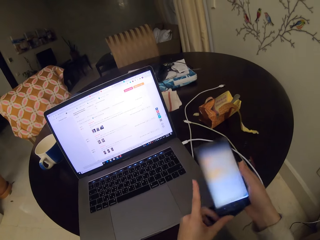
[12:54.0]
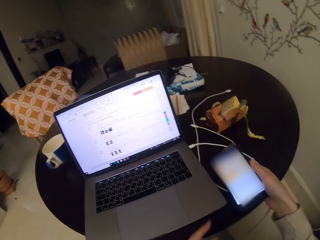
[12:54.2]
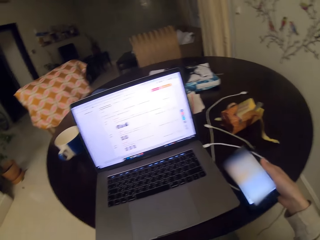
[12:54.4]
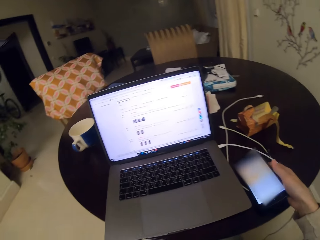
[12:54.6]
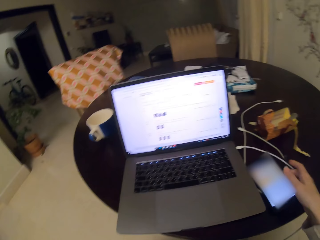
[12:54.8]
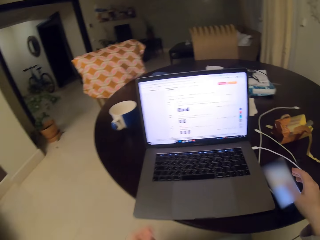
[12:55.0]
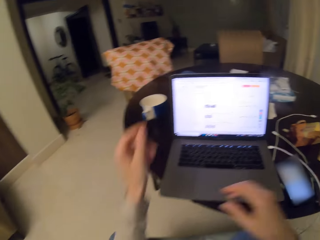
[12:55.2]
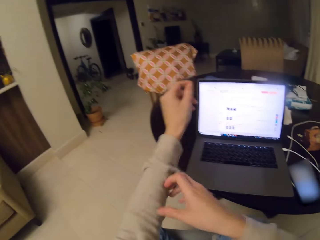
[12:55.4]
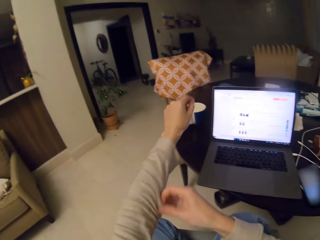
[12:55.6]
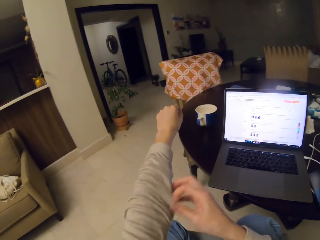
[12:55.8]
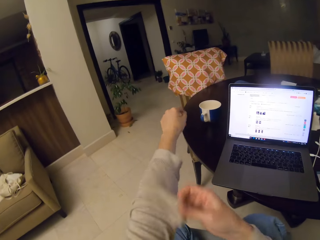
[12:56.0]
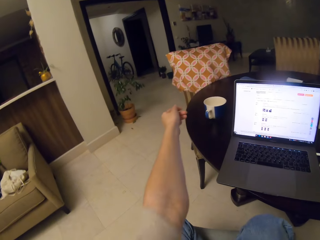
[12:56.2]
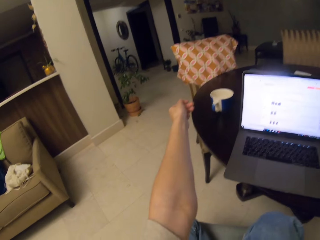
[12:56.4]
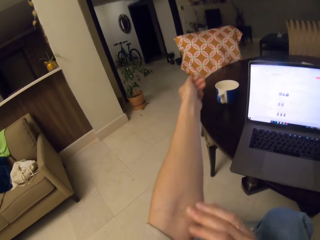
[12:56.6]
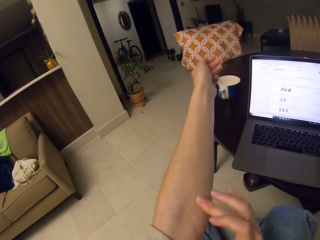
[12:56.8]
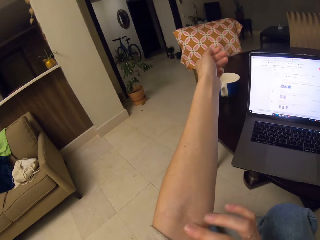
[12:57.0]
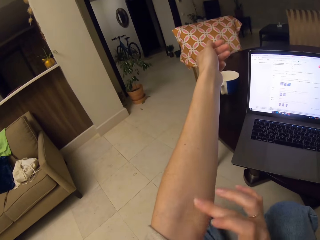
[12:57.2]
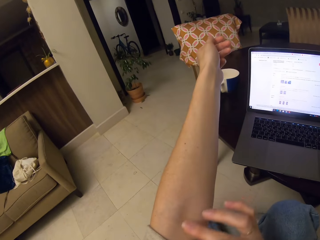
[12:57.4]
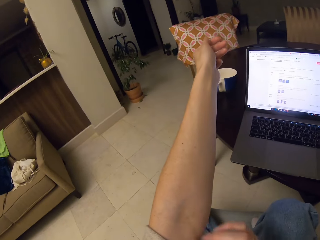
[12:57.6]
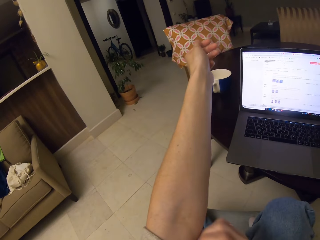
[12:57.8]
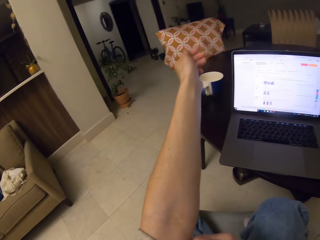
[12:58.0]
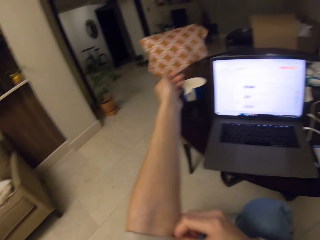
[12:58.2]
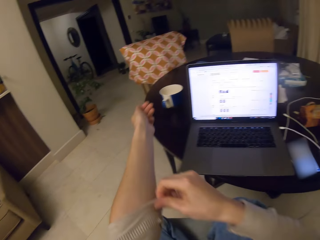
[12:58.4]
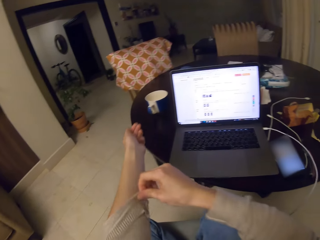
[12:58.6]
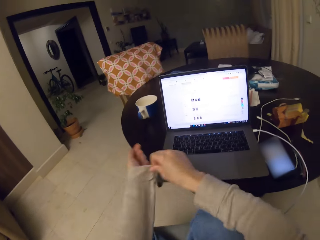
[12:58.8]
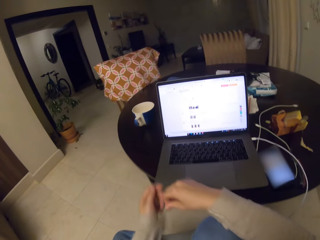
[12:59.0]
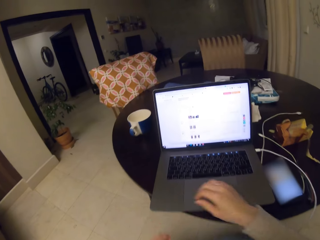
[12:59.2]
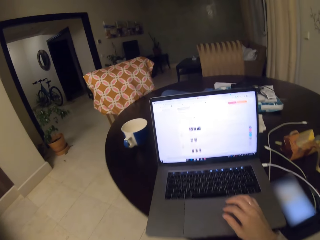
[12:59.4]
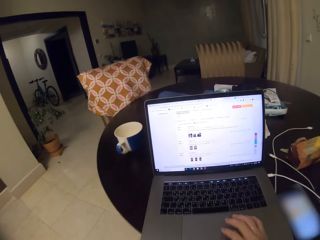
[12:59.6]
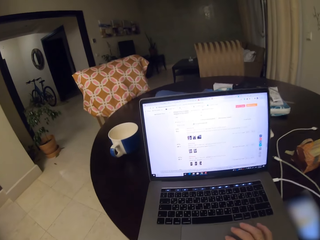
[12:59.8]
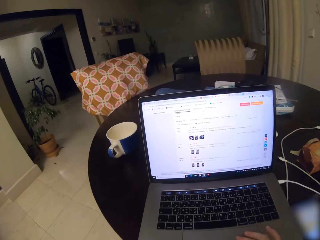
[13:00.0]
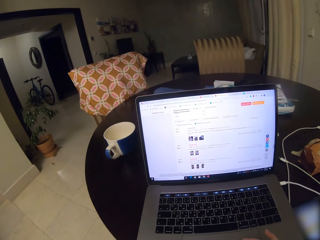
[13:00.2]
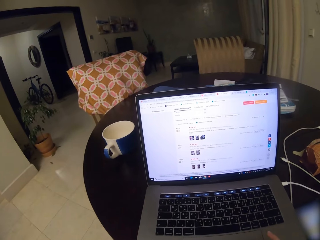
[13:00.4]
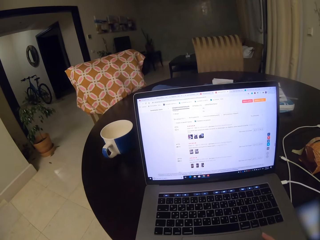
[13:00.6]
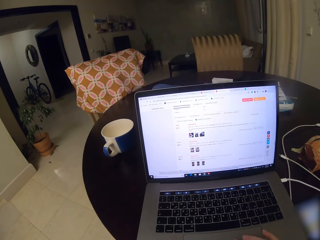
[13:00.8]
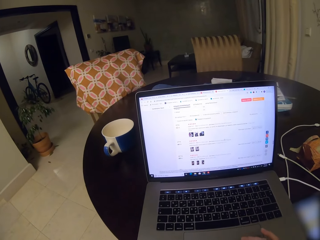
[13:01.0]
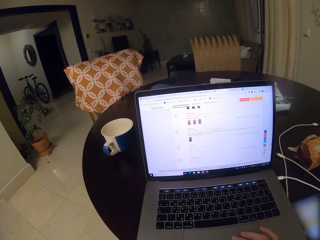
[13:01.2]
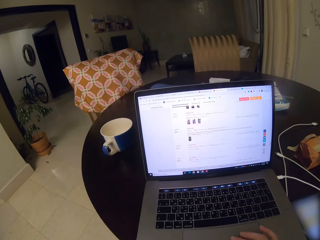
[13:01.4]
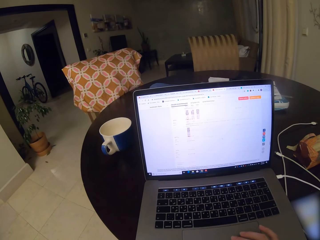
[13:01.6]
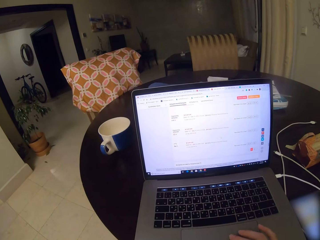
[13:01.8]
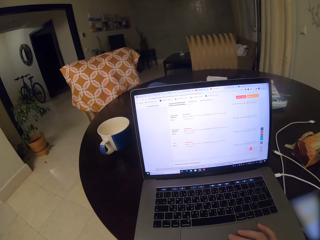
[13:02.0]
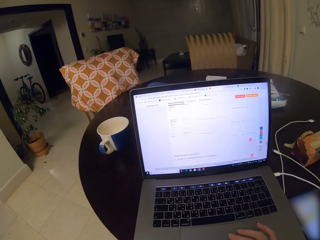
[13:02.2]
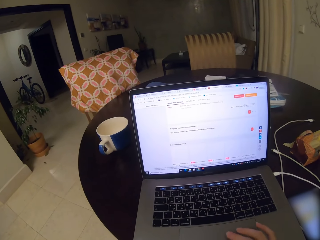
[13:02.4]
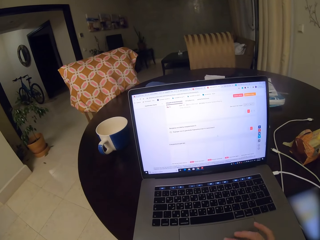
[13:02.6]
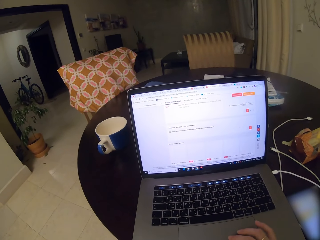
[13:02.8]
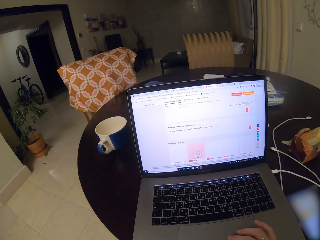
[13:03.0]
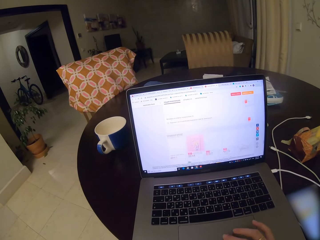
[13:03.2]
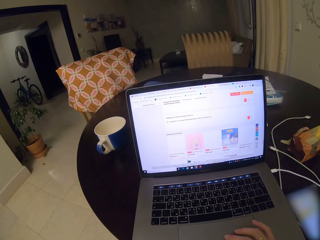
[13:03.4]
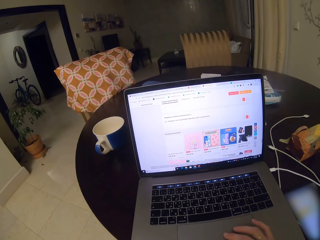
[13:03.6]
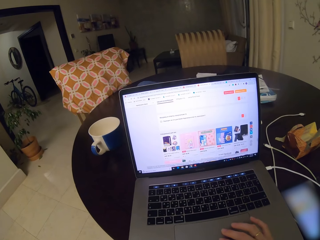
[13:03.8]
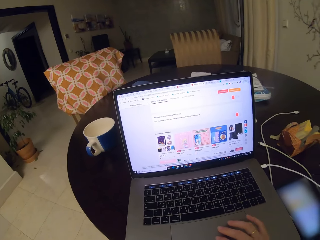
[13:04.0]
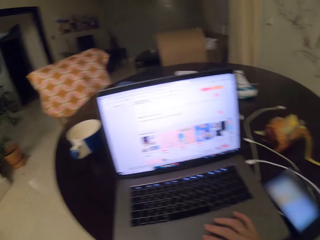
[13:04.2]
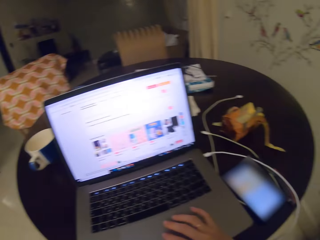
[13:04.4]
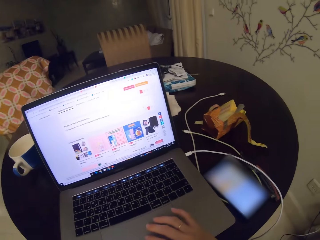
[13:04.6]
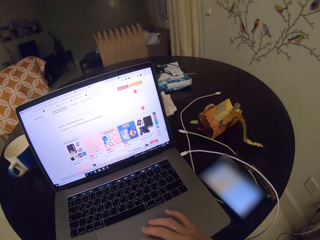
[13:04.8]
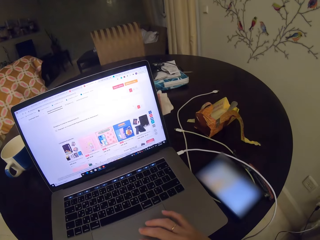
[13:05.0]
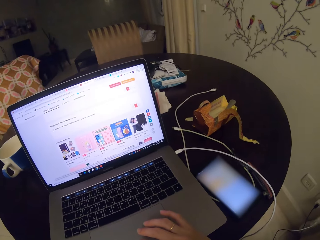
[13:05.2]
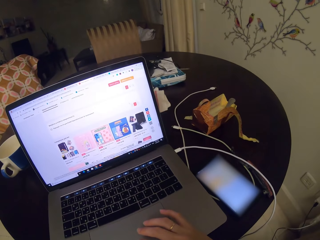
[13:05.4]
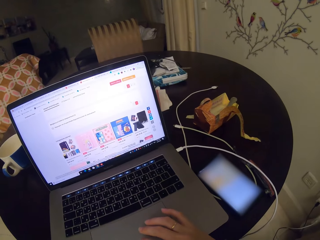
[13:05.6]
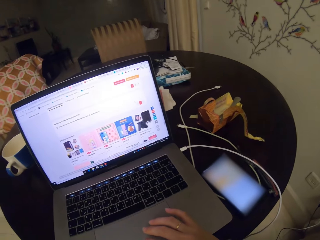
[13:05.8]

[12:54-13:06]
The camera wearer places the phone on the table. They fold the sweatshirt, scratch the hand, and pull the sweatshirt. They use the laptop. They look at the laptop.

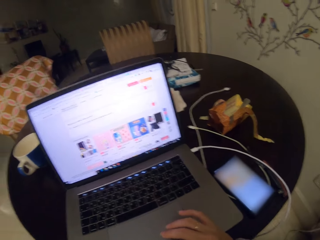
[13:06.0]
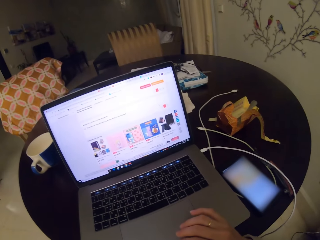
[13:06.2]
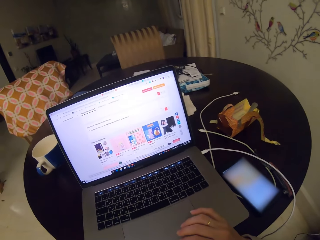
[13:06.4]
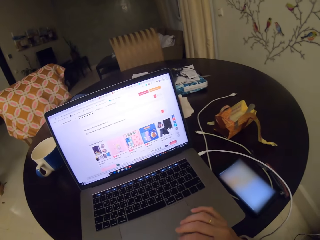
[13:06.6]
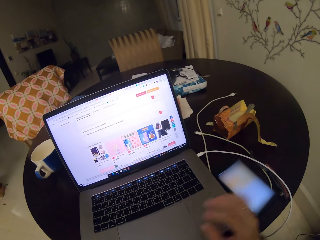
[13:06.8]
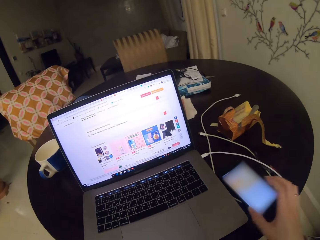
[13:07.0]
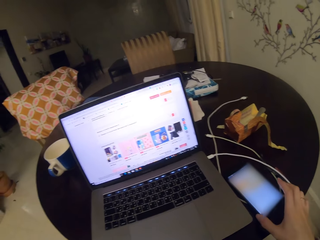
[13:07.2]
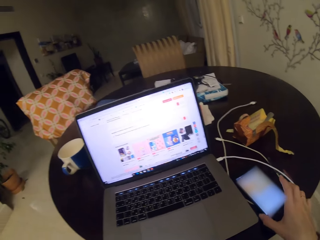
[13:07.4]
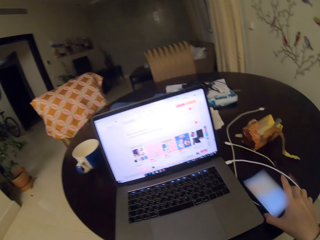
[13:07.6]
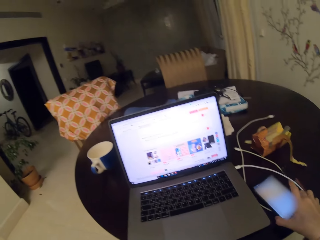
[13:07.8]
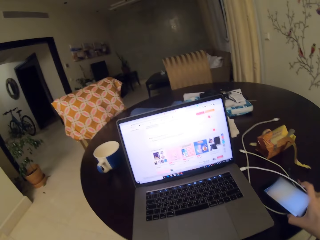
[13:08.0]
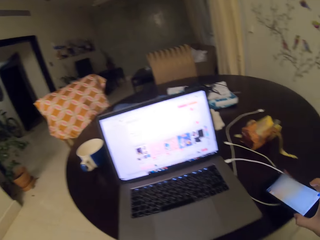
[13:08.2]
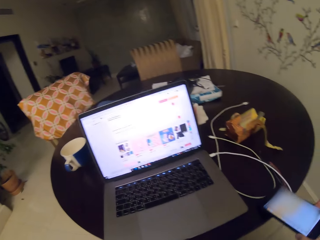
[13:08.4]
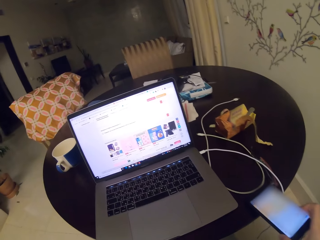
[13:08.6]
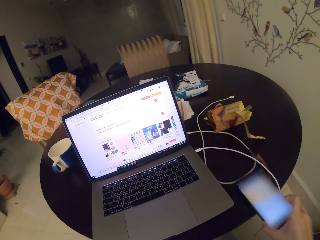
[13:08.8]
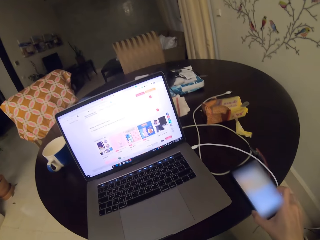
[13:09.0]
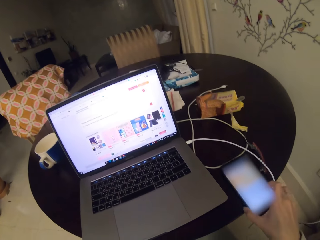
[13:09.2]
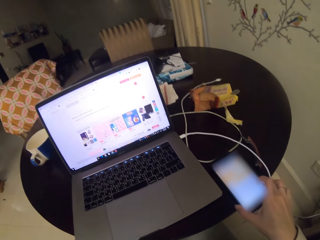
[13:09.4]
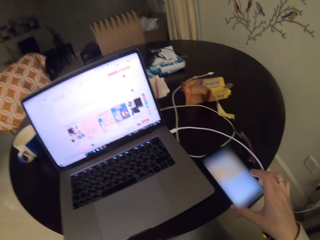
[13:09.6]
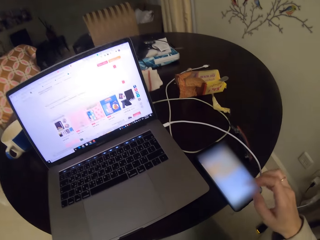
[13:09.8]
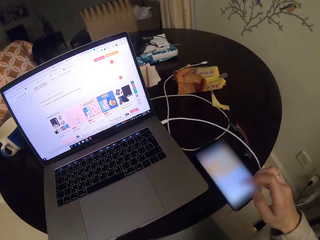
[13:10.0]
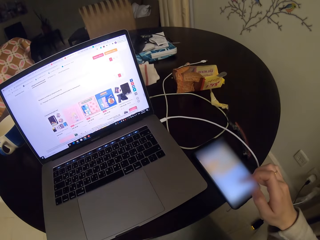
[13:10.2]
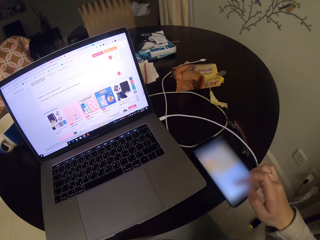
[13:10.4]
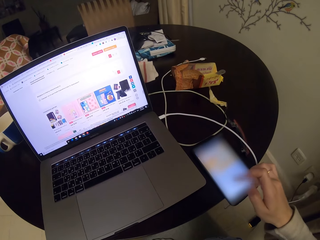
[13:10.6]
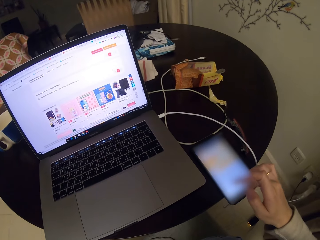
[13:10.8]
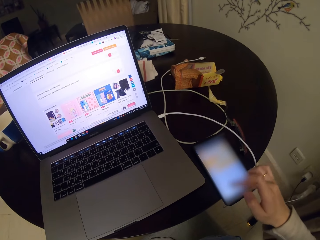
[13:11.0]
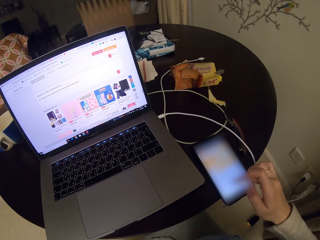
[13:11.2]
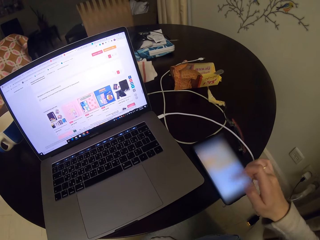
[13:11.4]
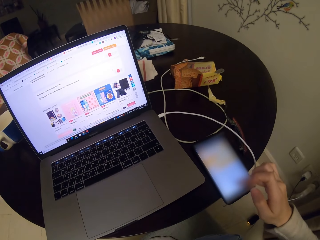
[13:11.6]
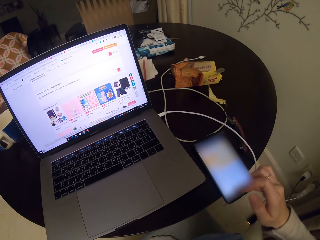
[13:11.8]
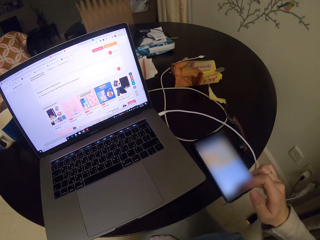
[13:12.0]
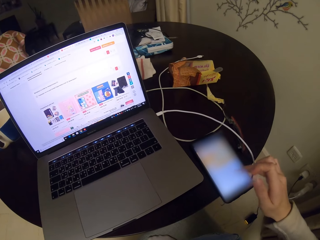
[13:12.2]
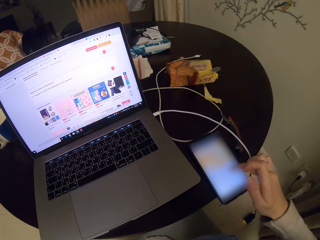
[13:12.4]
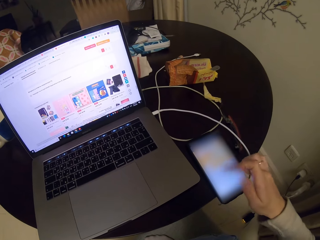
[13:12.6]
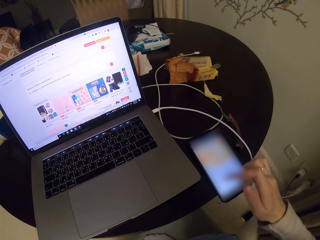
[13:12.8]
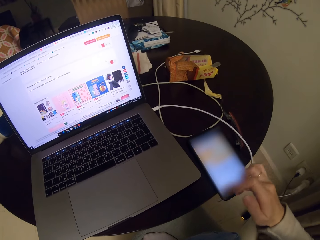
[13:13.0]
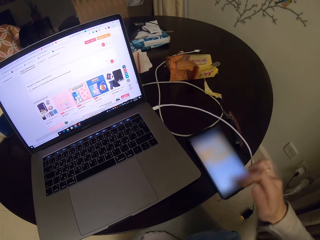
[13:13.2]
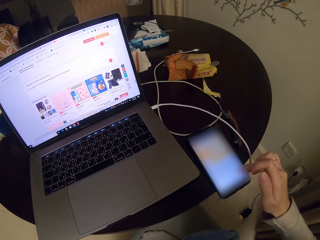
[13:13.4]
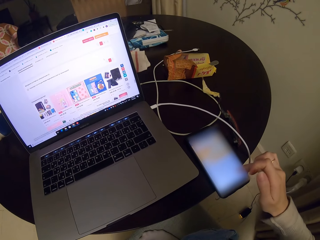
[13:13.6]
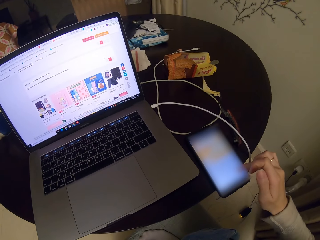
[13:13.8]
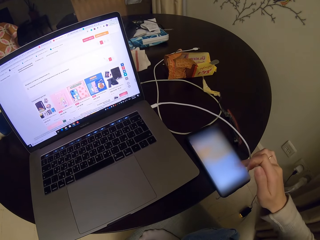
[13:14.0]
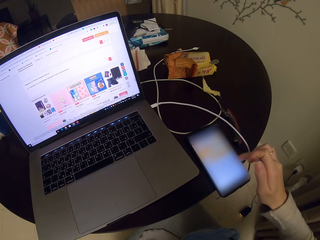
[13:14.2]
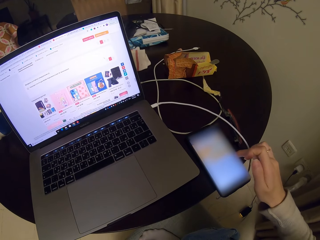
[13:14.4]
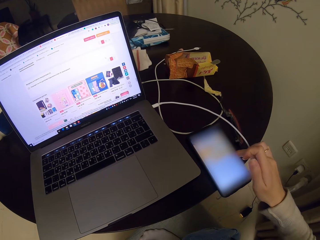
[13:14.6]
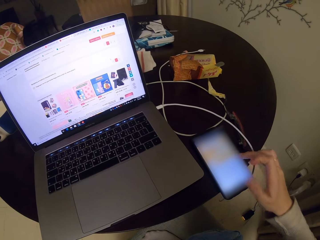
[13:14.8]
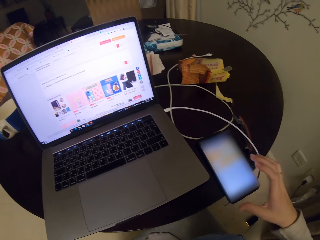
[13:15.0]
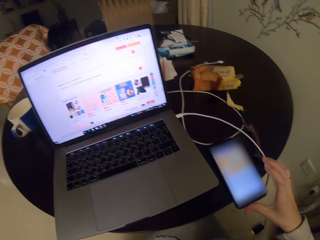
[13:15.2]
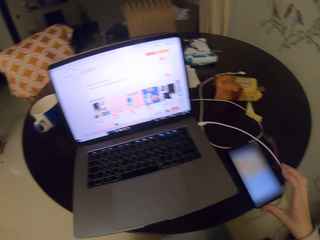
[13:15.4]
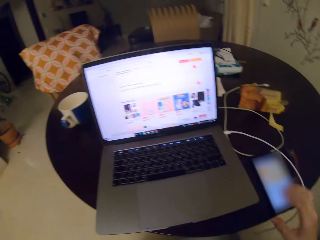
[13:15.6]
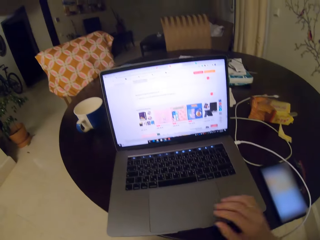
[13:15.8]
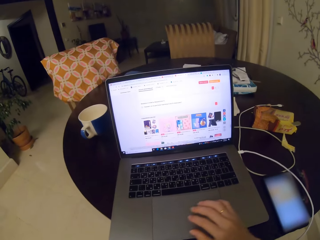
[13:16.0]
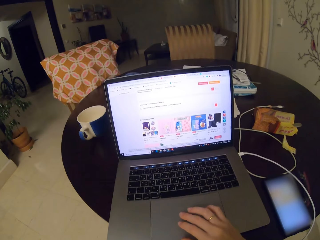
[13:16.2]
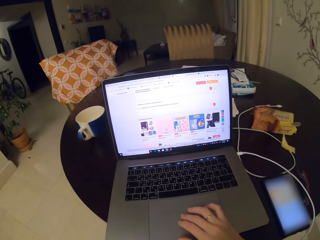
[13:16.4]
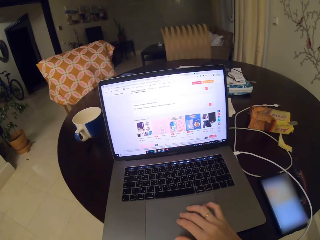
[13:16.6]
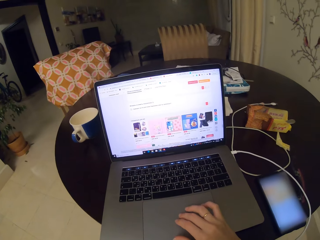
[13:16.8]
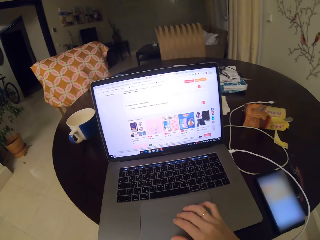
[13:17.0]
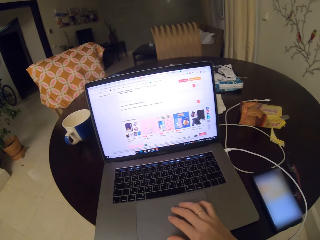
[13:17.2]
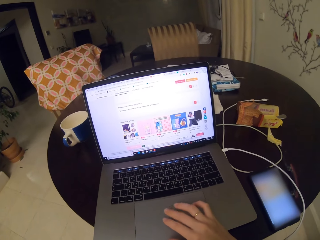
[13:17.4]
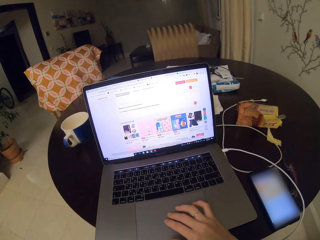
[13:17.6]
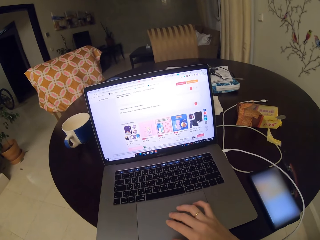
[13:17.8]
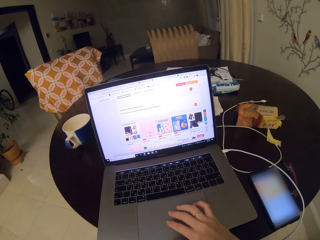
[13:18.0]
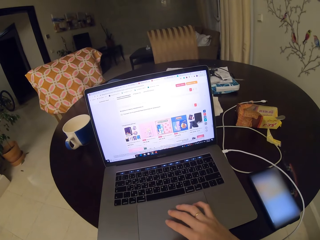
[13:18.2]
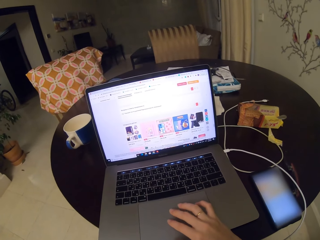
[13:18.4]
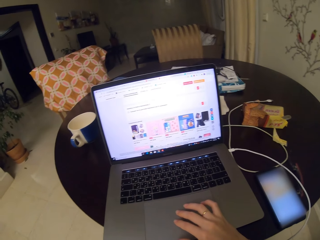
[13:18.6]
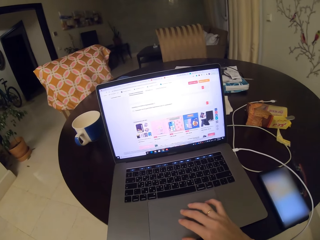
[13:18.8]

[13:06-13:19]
The camera wearer holds the phone. They use the phone. They drag the phone on the table. They use the laptop.
